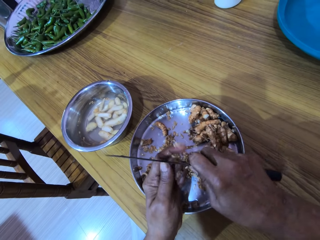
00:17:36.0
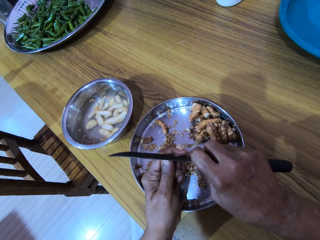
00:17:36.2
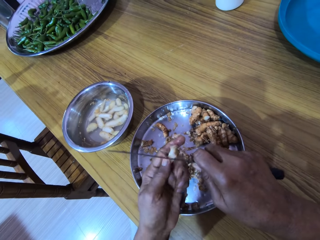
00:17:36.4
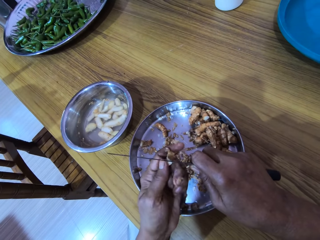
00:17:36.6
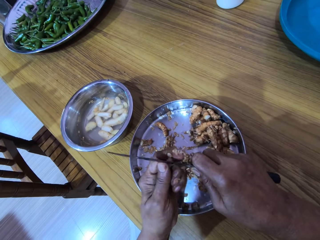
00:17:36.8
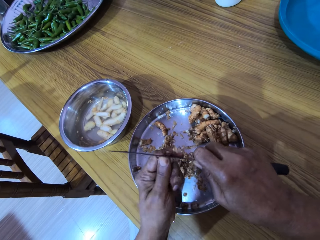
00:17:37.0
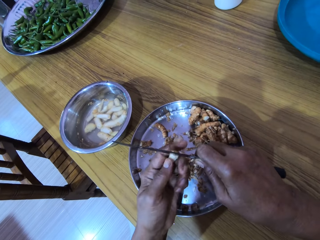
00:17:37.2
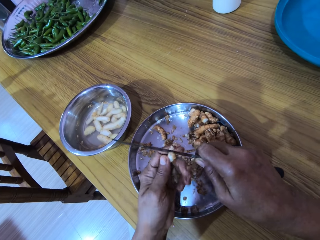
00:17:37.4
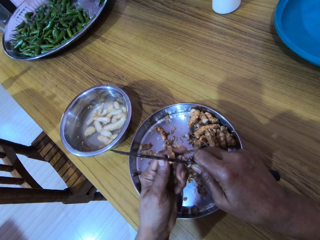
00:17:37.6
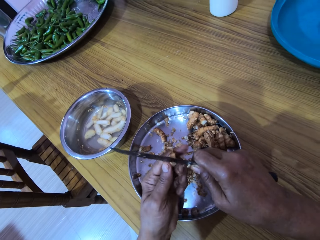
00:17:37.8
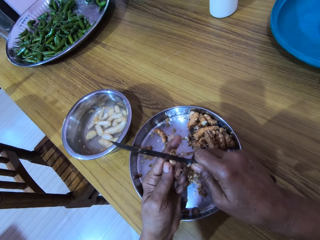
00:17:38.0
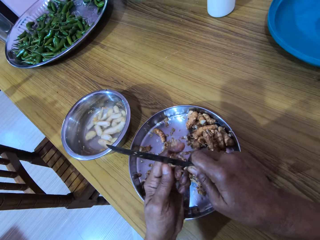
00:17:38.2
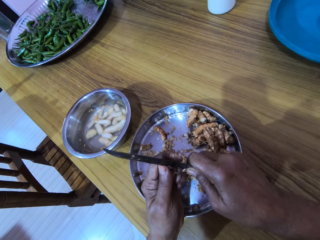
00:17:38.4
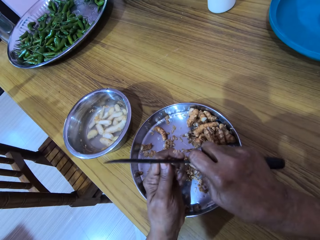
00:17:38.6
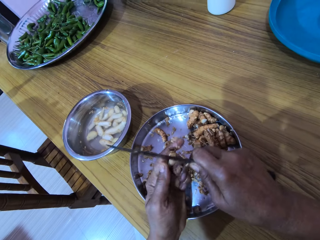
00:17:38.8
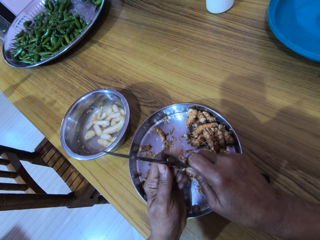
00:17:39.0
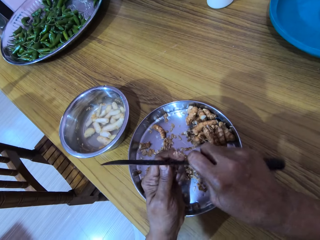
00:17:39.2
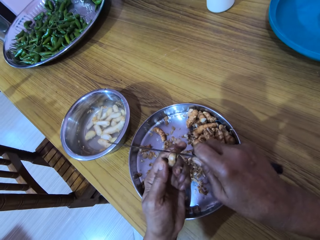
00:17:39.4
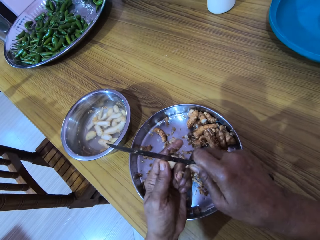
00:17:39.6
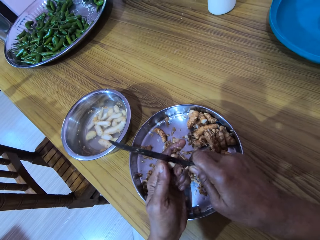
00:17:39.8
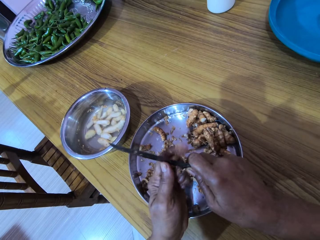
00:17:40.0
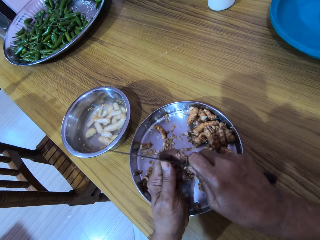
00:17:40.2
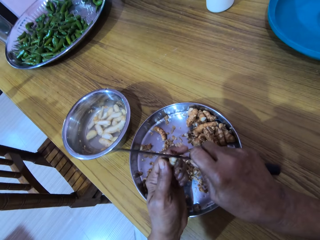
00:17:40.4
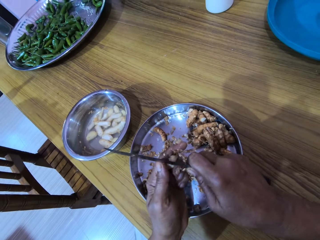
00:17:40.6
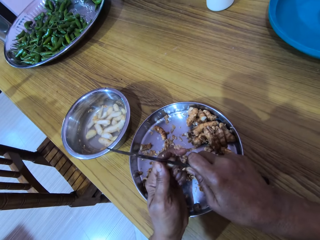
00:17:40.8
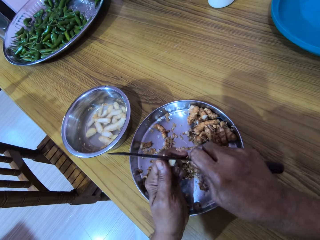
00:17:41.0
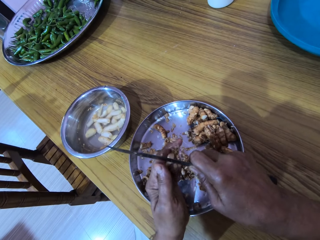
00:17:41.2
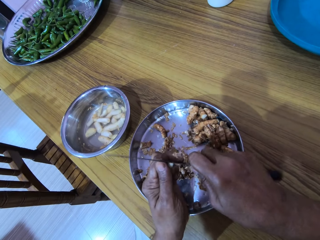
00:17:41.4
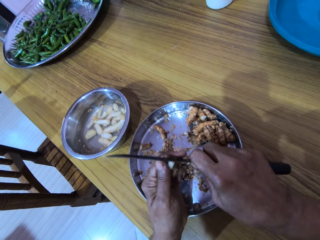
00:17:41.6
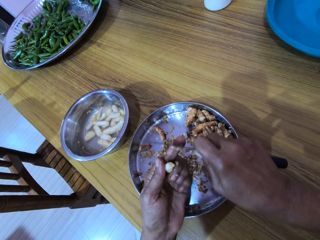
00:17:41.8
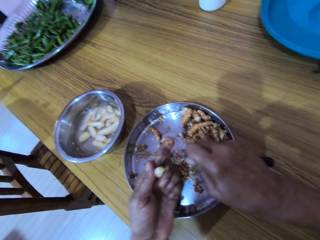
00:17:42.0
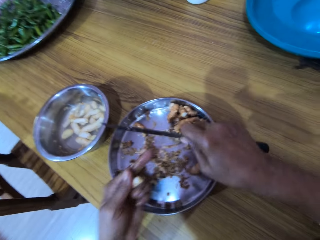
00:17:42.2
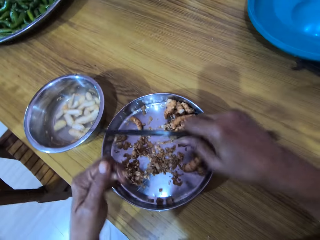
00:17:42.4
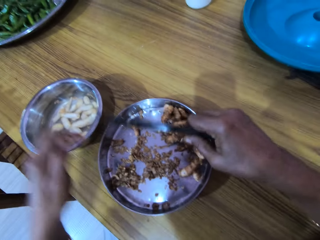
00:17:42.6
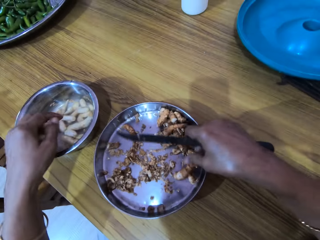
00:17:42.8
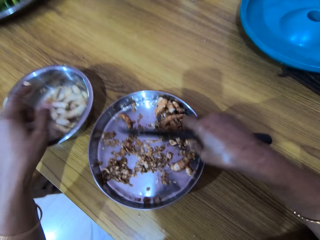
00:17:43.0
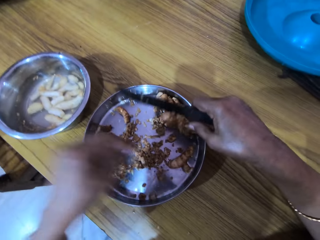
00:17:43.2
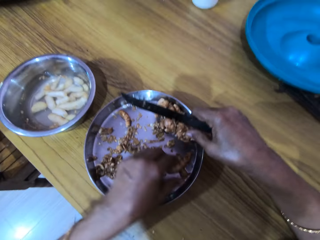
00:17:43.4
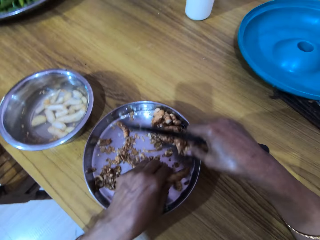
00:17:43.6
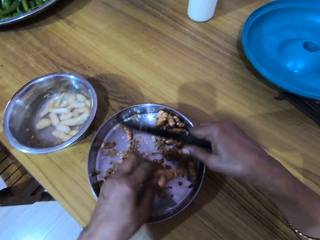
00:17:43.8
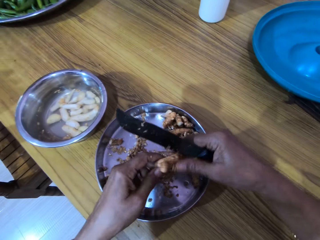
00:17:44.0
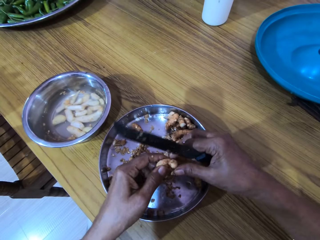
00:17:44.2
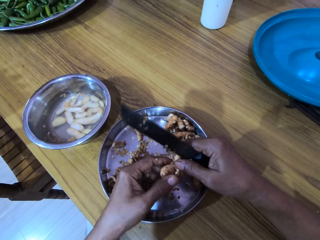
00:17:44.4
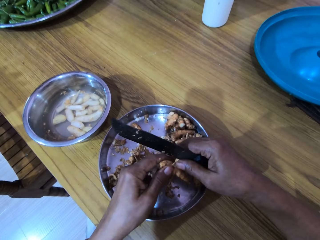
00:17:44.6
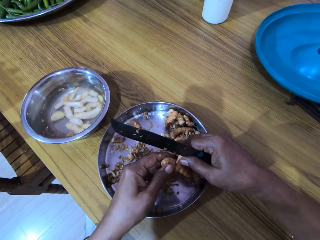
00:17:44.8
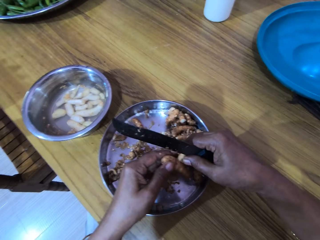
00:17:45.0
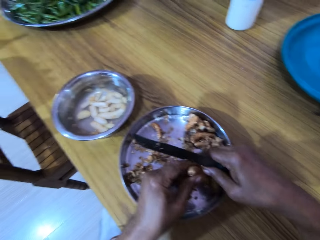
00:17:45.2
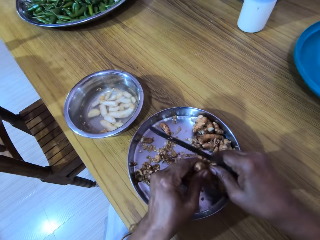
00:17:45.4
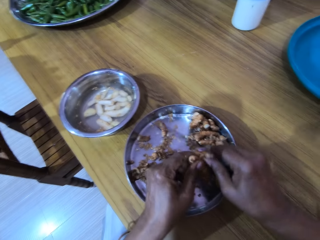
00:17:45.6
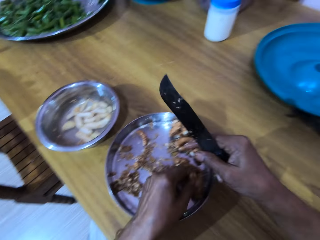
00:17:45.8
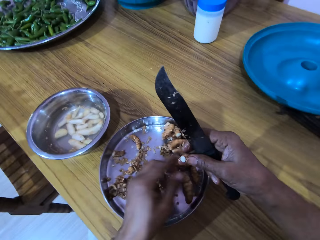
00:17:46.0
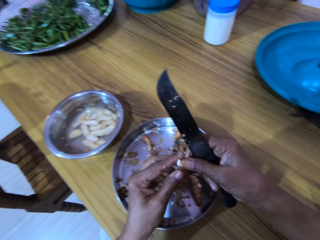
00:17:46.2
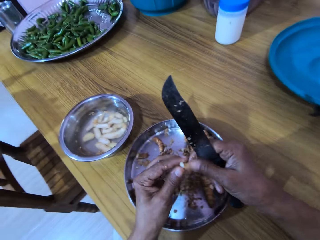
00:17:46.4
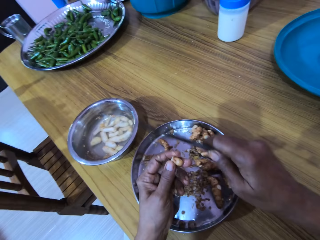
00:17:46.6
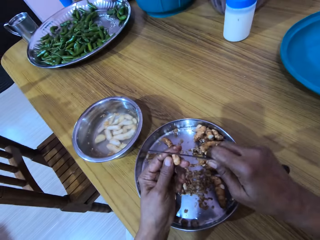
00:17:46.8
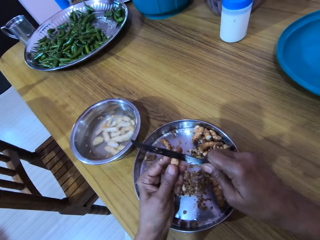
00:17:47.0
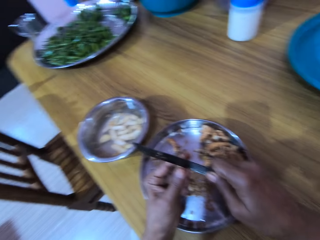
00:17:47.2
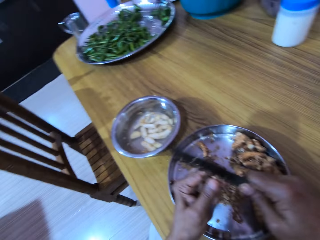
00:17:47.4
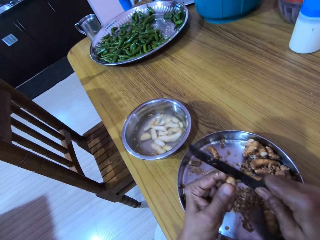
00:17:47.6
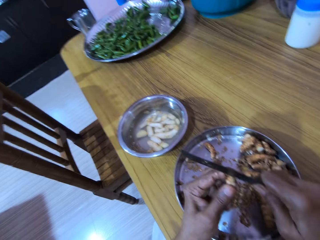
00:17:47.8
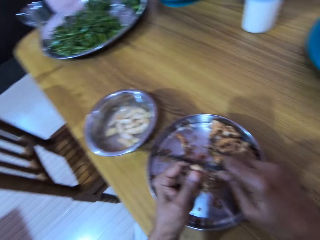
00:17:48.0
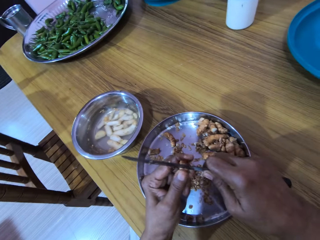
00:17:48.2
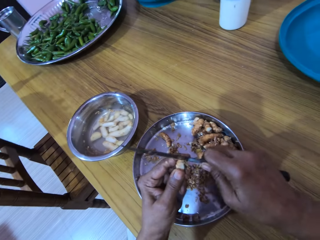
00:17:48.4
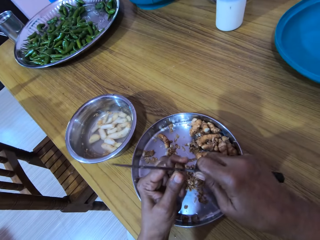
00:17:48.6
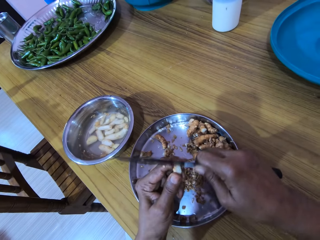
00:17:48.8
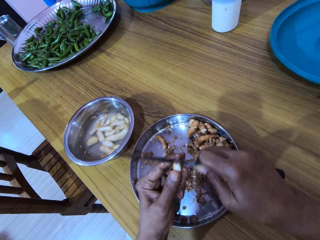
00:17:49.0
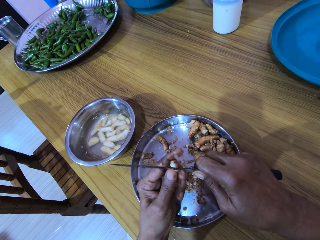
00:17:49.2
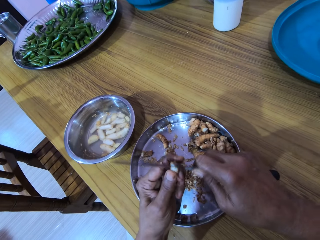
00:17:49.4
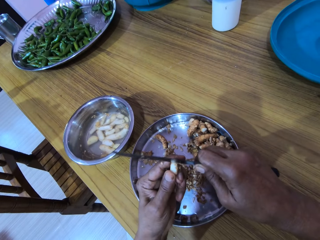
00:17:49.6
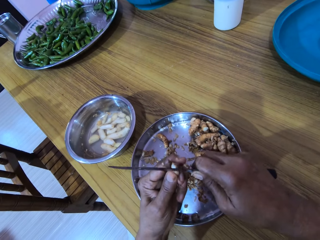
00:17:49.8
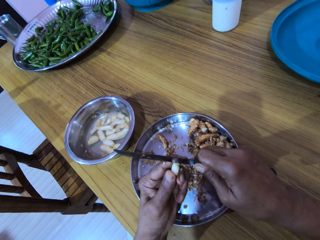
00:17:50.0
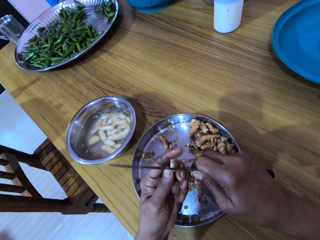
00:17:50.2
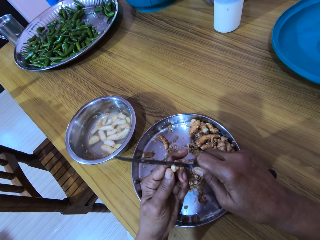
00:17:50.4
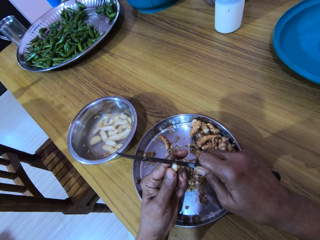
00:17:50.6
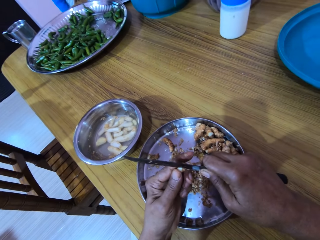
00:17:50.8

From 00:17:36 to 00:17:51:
The camera wearer cleans the ginger peels from her left hand with the knife in her right hand. She drops the ginger into the bowl with her left hand. She picks the ginger from the bowl with her right hand. She picks the ginger from the bowl with her left hand. She drops the ginger into the bowl with her right hand. She cuts the ginger in her left hand with the knife in her right hand. She holds a piece of the ginger in her right hand. She drops the ginger into the bowl with her left hand. She passes the piece of ginger from her right hand to her left hand. She peels the piece of ginger in her left hand with the knife in her right hand.

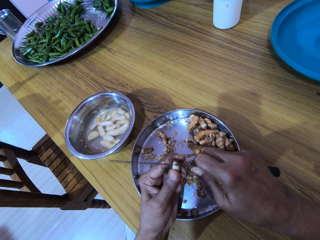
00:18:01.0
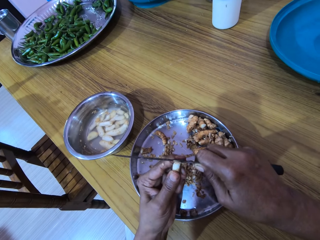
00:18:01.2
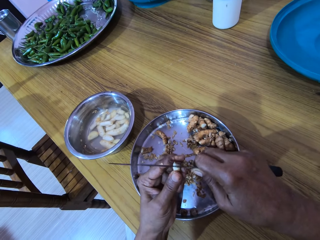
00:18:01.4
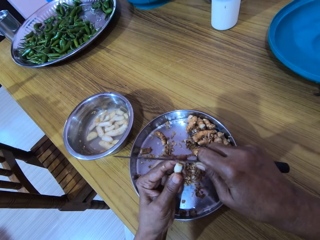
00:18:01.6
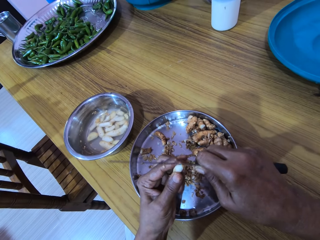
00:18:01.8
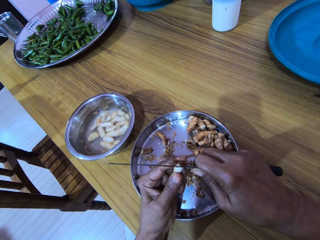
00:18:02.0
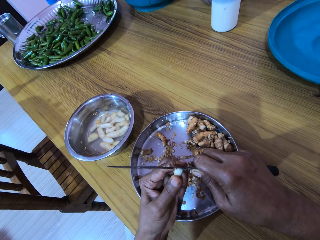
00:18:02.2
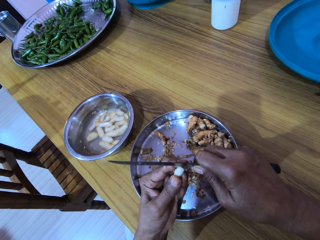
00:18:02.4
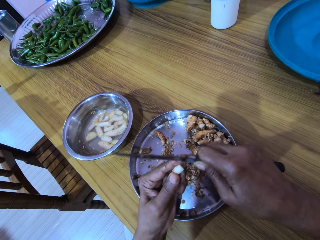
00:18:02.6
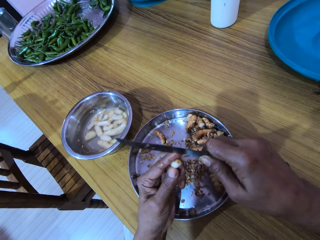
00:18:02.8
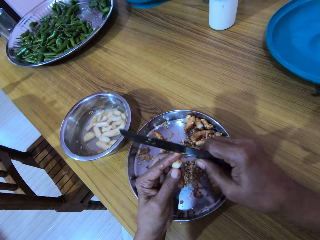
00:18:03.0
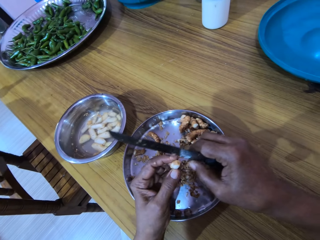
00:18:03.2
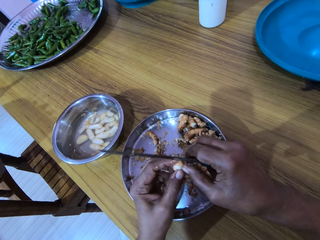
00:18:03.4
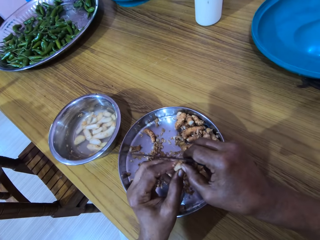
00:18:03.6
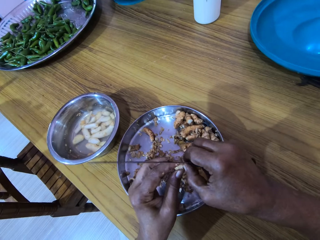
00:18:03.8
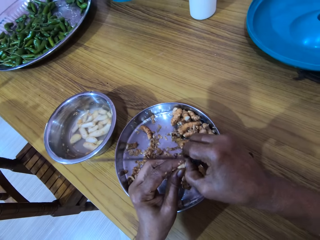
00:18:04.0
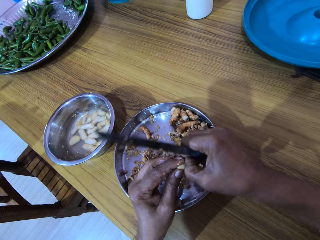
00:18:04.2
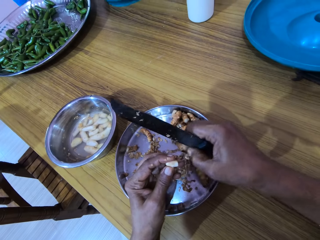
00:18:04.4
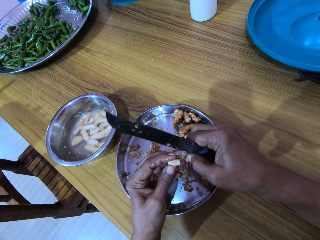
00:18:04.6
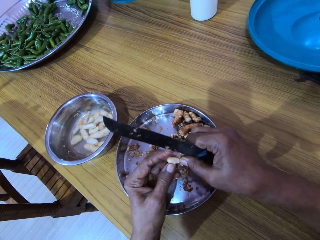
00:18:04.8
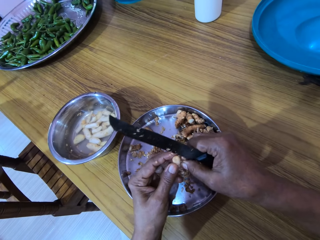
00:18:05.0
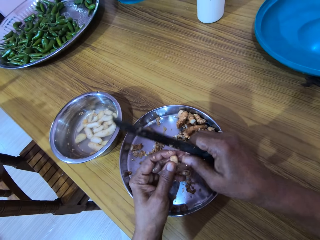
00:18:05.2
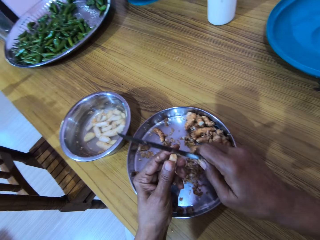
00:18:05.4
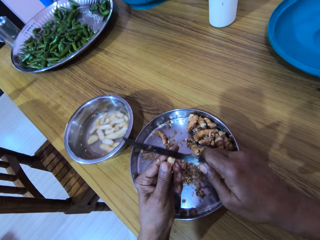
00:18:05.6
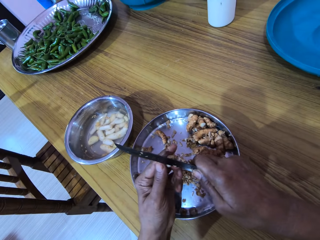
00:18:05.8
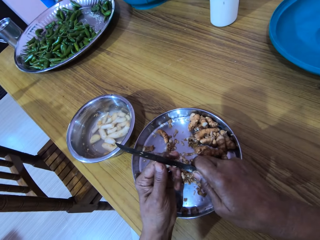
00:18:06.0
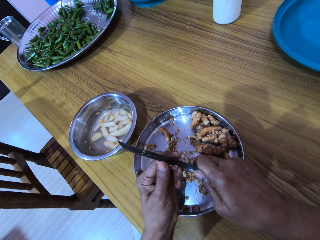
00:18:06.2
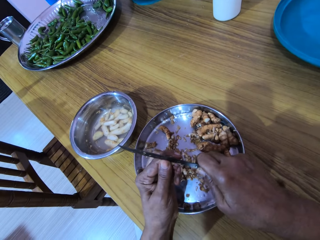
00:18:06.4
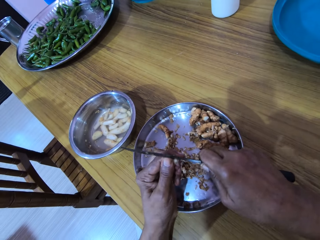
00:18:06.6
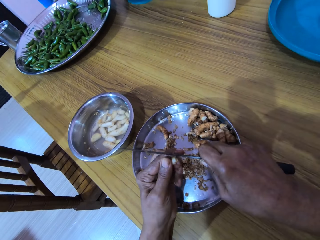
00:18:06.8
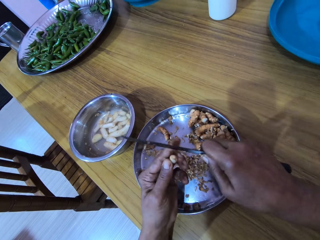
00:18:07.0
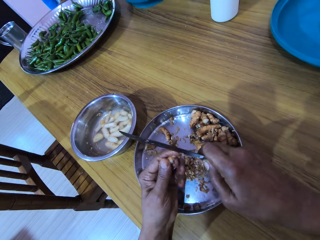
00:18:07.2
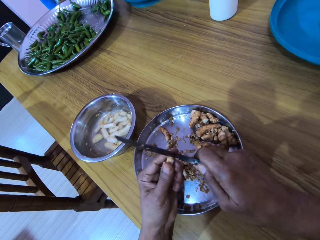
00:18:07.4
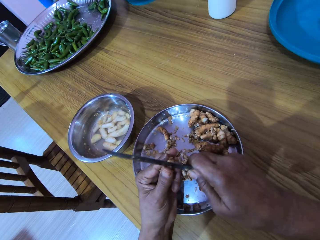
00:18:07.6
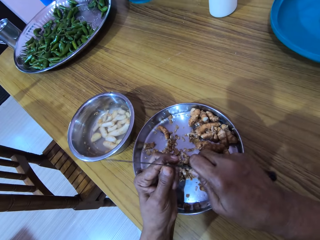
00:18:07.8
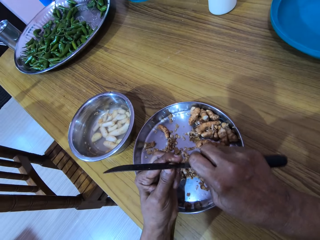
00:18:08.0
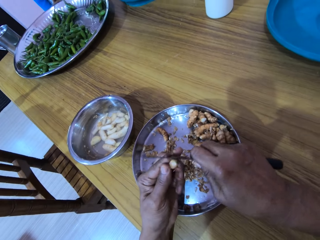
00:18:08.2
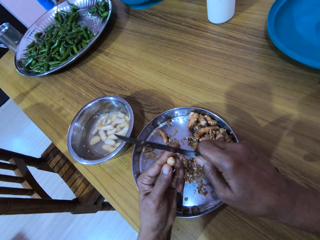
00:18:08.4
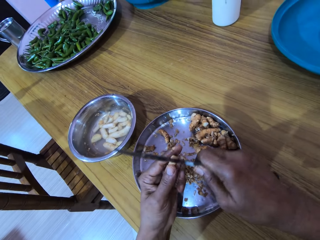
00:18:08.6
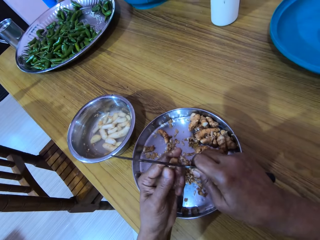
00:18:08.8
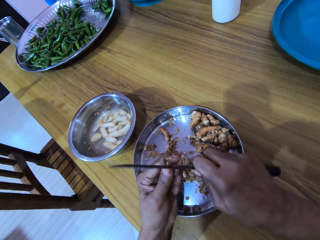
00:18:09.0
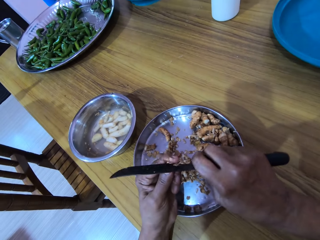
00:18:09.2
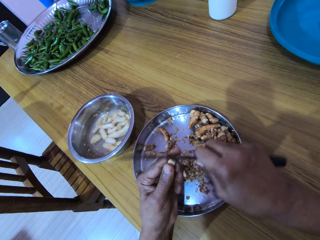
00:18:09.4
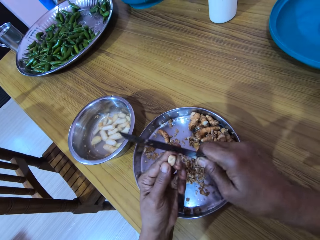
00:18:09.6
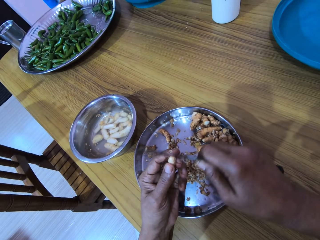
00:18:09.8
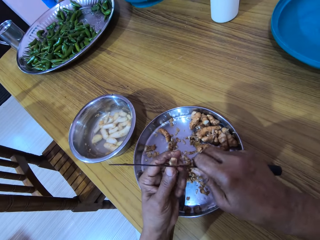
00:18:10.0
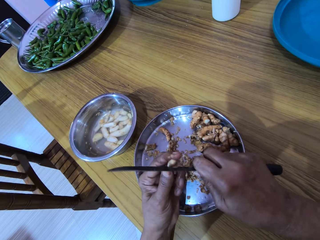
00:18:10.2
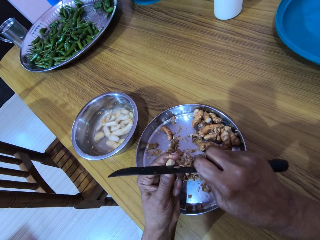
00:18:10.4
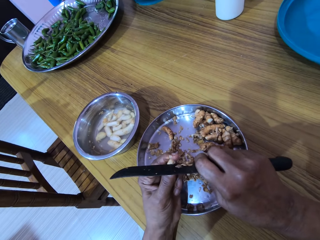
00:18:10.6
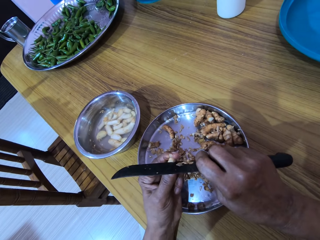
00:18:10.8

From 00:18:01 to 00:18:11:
The camera wearer peels the ginger with the hand. They peel the ginger with the knife.
